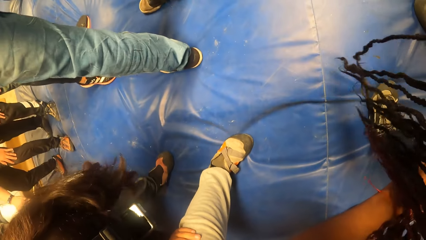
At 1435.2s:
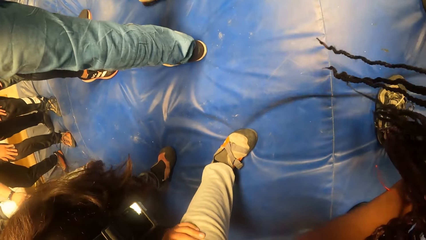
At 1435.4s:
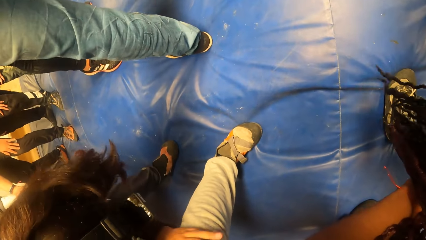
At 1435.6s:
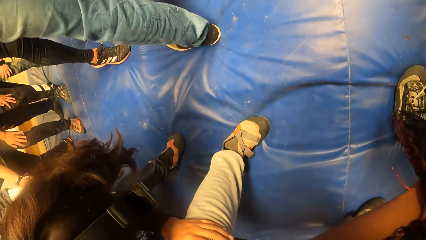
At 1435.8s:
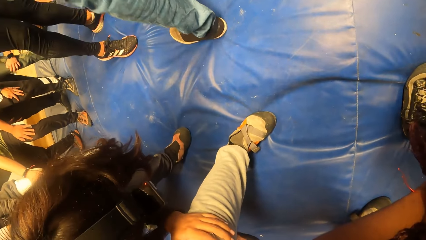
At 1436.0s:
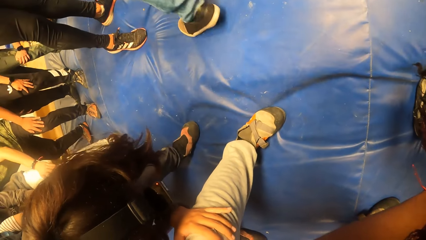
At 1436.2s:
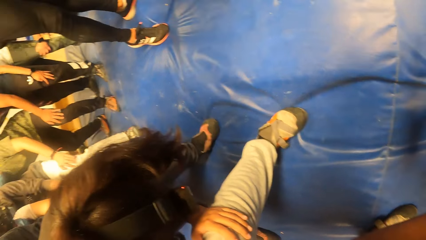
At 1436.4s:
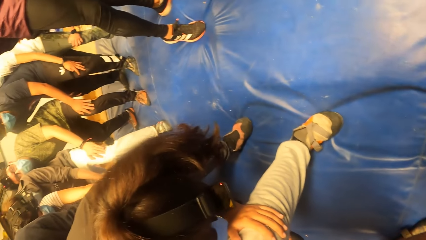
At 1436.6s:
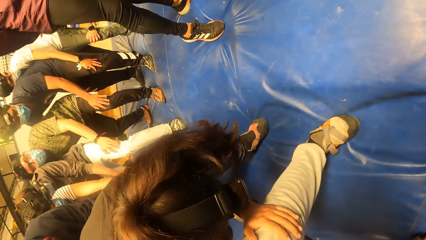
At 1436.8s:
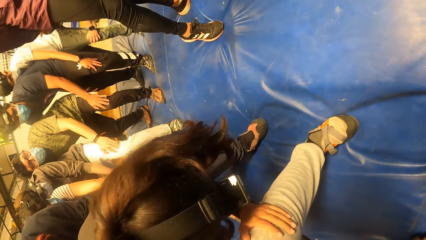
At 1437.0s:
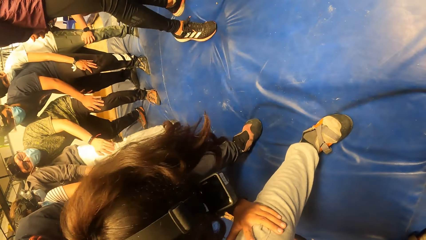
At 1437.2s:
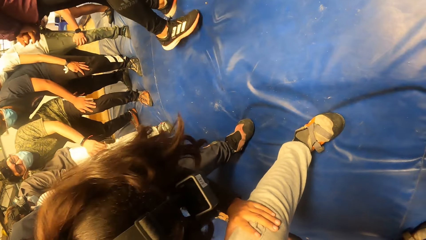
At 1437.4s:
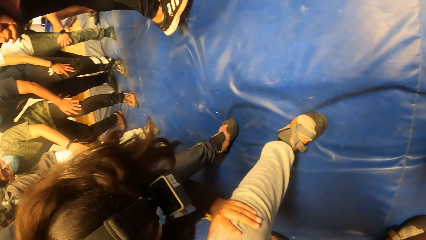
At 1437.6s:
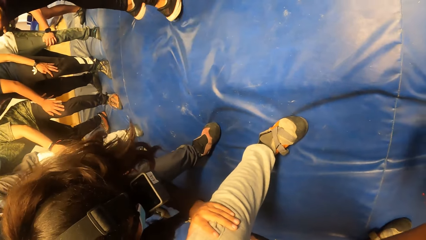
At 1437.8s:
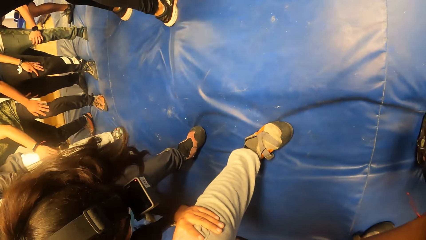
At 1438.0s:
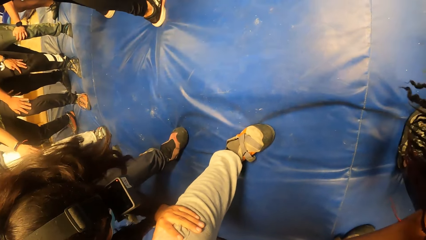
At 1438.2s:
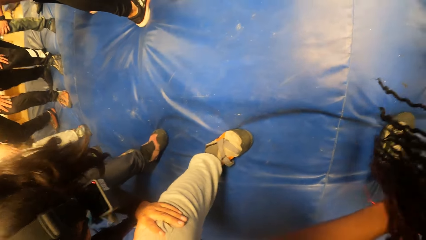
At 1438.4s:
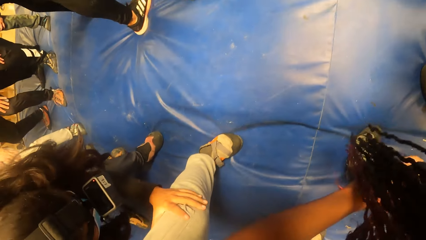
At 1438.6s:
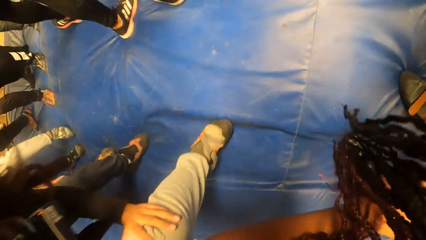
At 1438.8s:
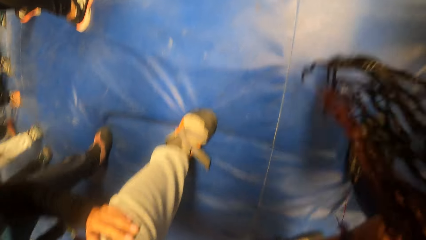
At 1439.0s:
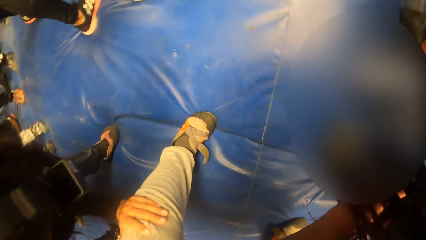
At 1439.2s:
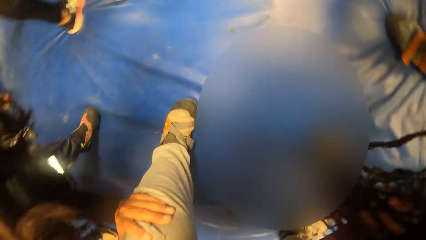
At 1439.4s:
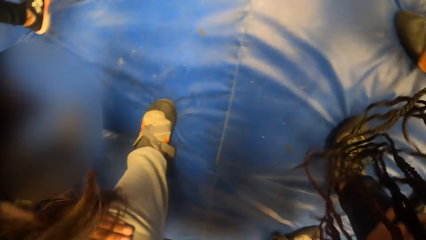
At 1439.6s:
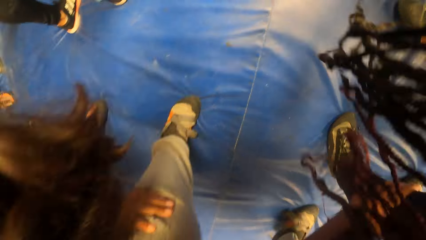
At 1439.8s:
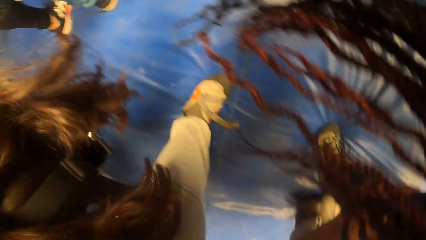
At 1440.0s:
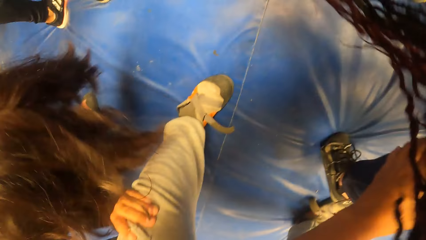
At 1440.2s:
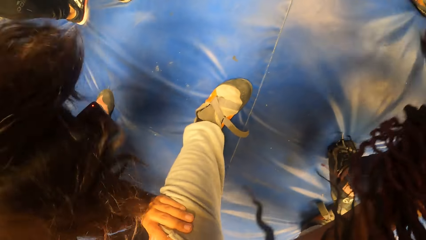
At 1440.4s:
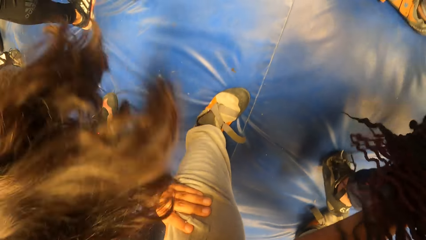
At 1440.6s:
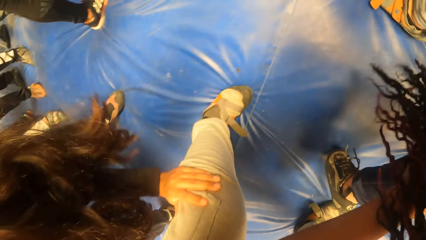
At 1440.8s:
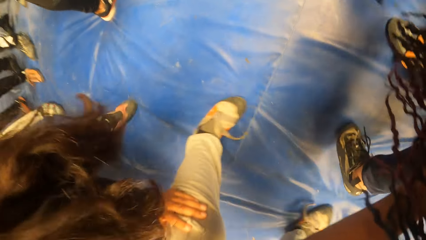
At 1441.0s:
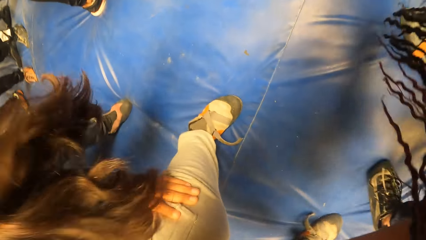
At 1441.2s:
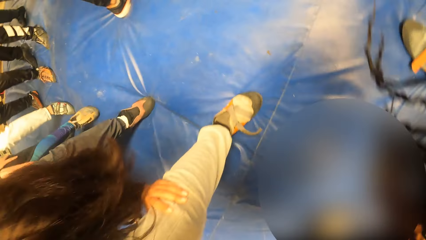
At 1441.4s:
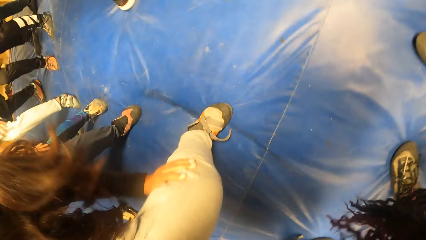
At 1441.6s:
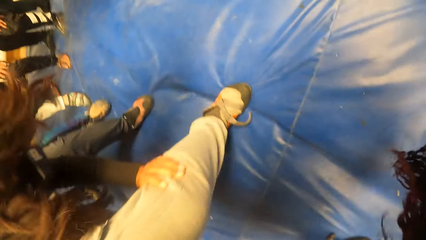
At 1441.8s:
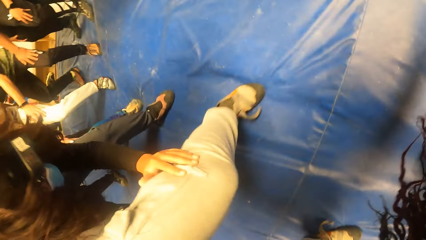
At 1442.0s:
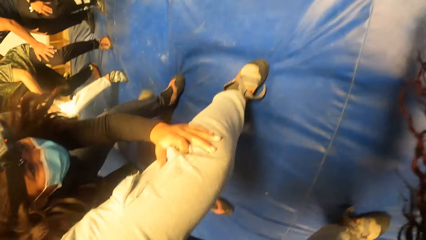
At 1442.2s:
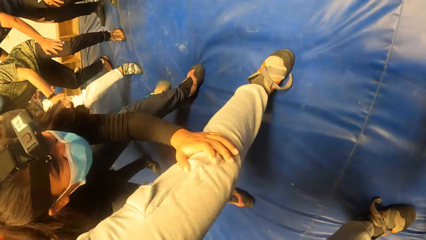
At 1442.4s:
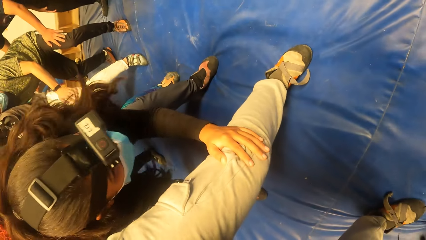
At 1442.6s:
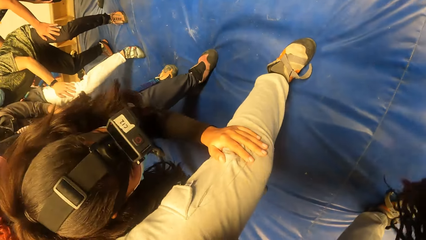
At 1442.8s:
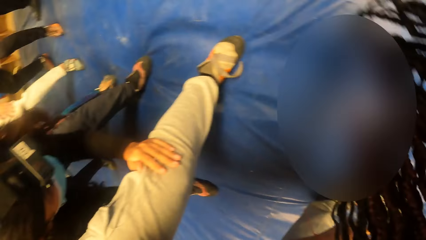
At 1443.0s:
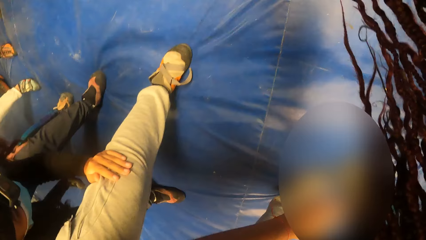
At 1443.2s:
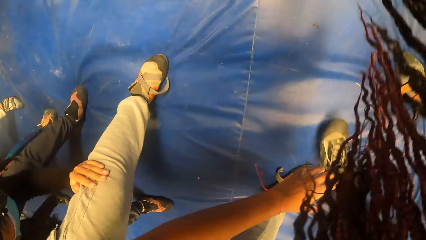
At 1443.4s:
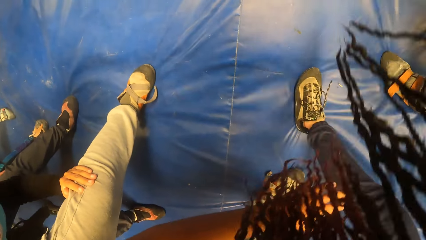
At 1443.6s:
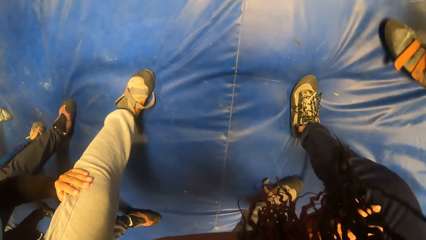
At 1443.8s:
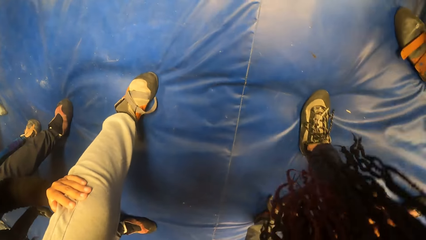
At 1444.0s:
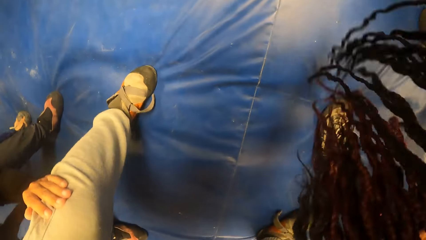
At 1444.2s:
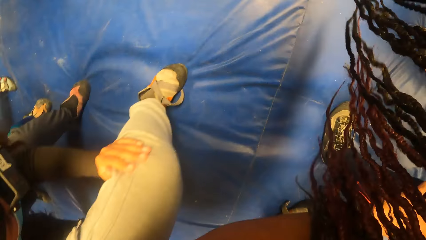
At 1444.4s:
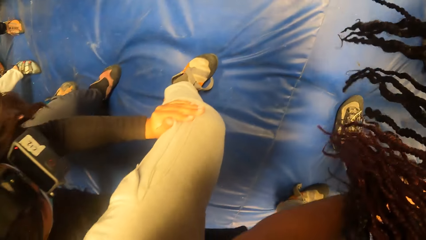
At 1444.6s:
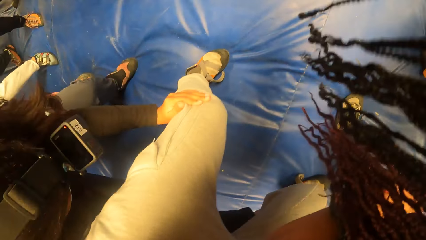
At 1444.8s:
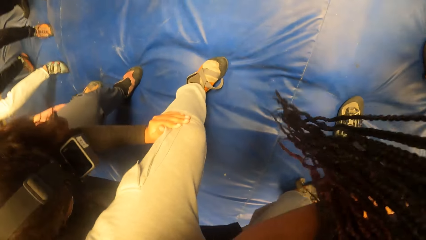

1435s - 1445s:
The camera wearer exercises with the group of people round a man and another man. They move around.

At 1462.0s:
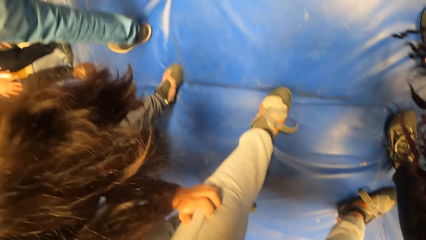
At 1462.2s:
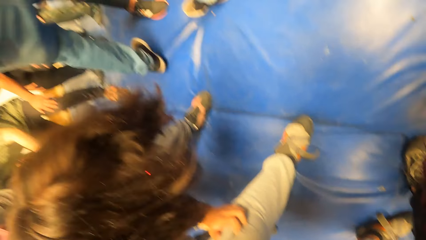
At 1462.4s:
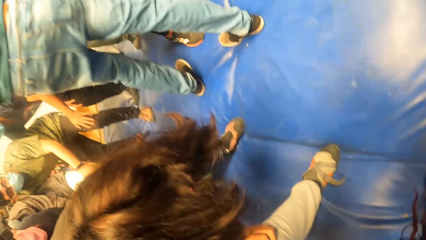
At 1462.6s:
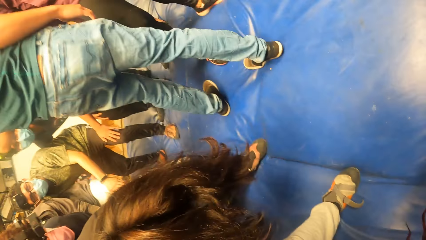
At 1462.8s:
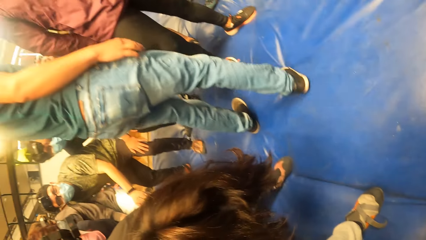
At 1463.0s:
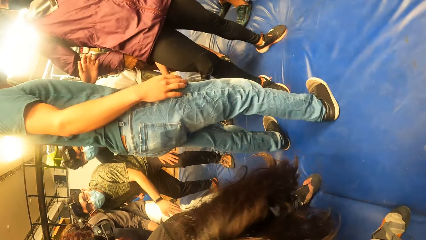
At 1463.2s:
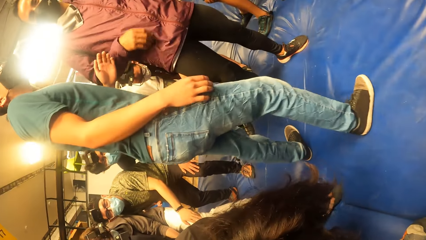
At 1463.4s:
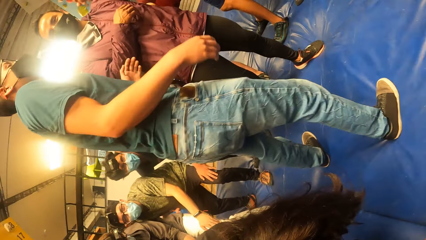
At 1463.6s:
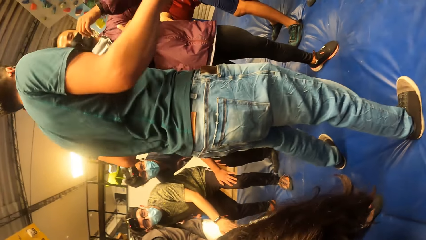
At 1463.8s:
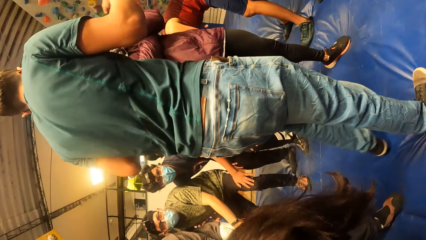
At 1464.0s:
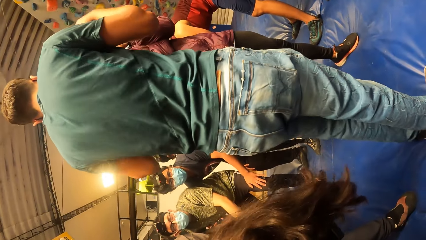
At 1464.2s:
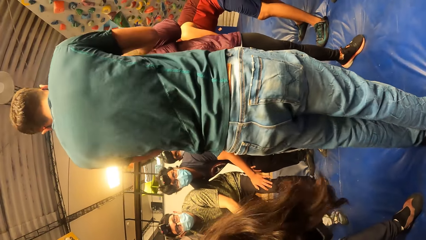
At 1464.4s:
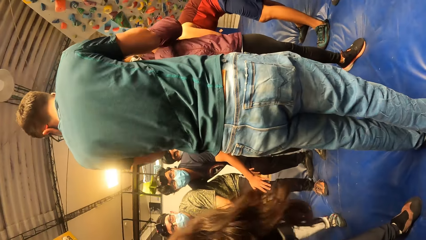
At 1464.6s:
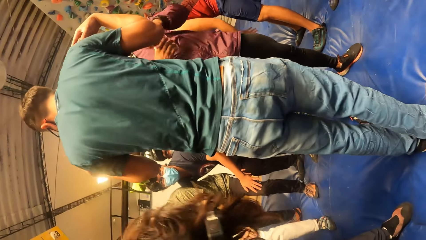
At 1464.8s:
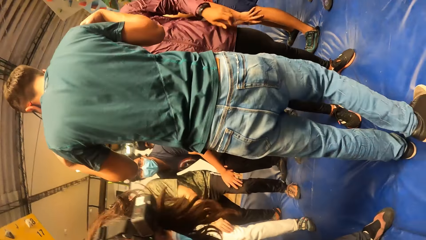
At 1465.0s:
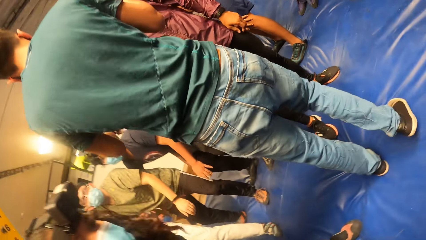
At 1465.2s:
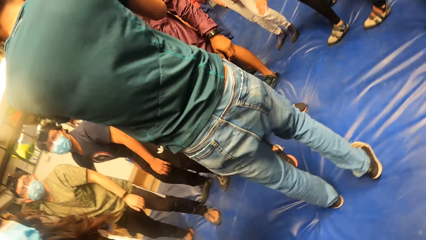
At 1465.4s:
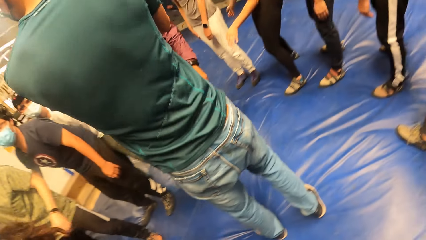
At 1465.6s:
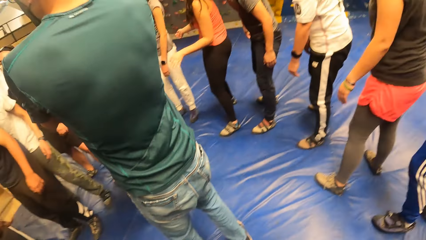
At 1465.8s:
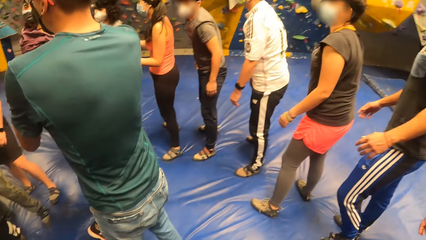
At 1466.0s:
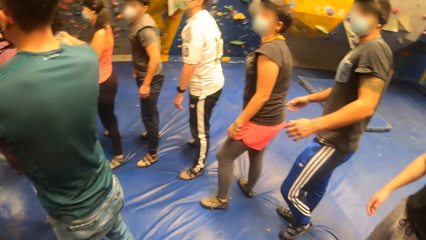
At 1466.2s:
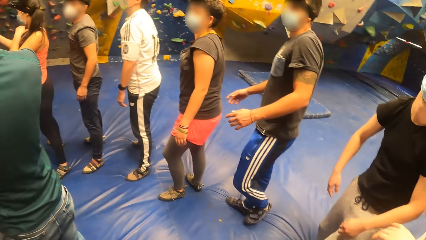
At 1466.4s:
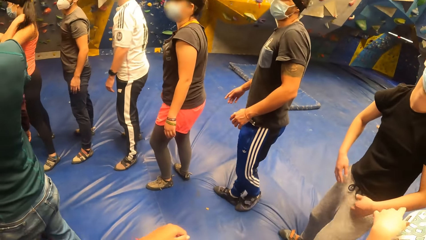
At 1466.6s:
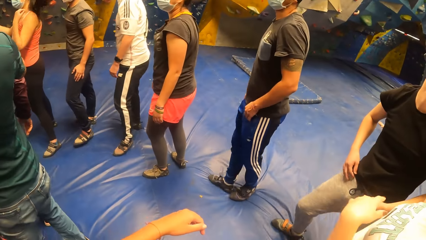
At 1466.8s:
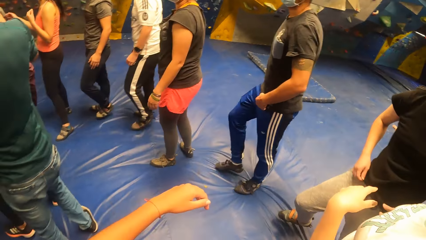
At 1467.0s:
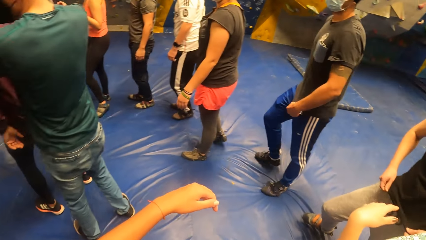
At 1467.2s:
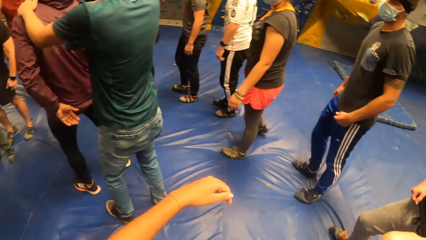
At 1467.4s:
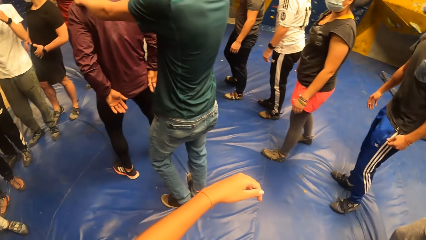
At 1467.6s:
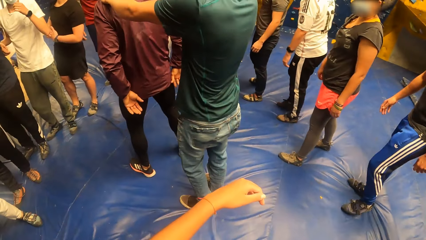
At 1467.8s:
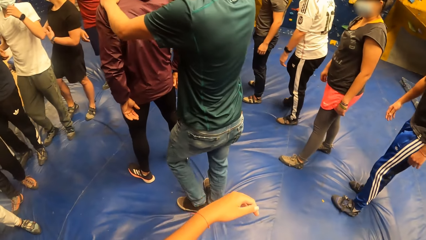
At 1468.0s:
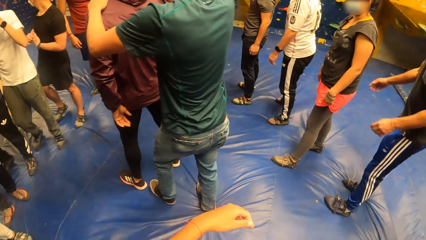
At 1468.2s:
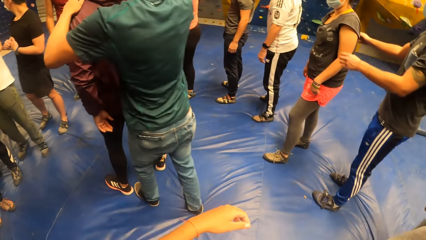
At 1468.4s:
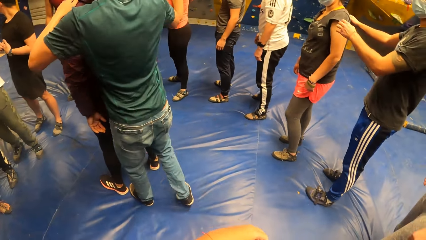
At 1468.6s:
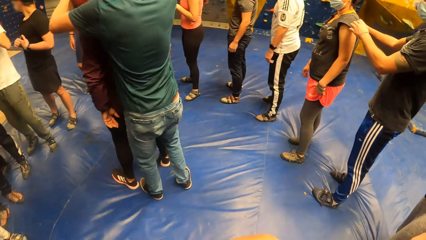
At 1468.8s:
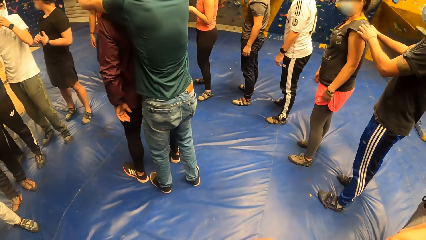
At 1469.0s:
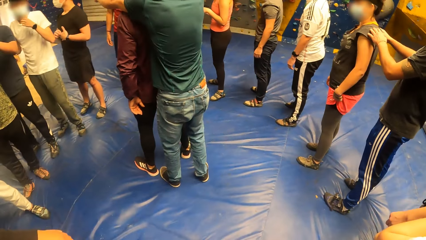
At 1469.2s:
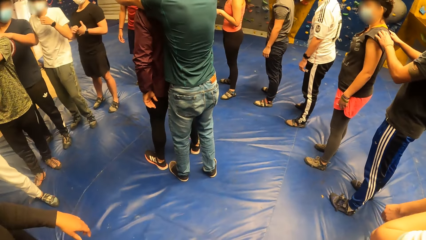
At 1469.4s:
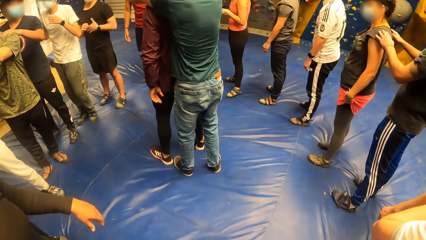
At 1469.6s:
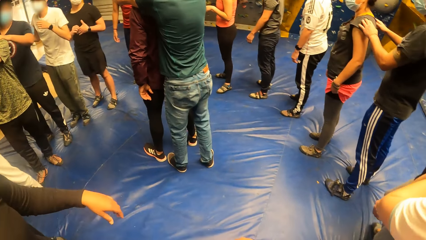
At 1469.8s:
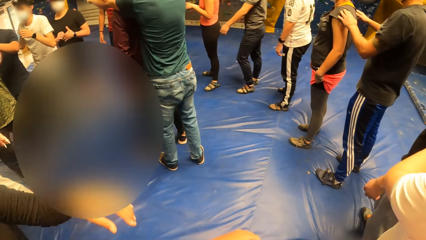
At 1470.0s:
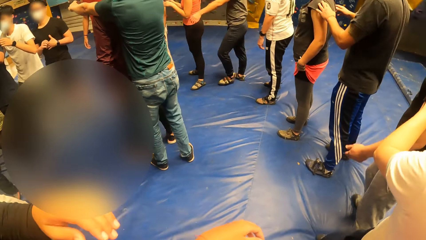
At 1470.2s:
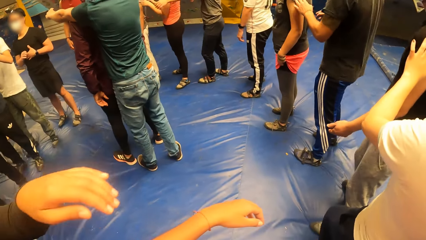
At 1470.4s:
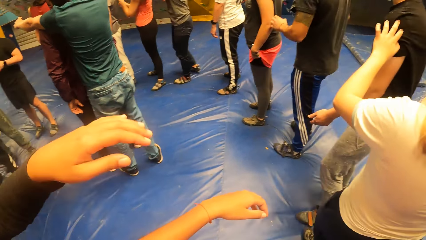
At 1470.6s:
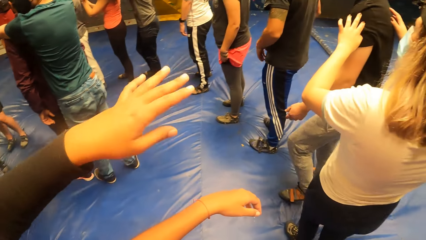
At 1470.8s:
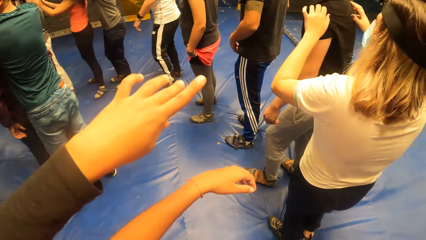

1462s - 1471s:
A man moves around. The man interacts with the group of people. The man holds another man's shoulder with both hands. The man places both hands on the other man's shoulder.
